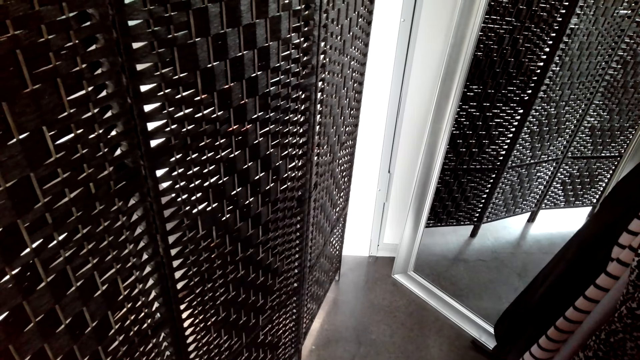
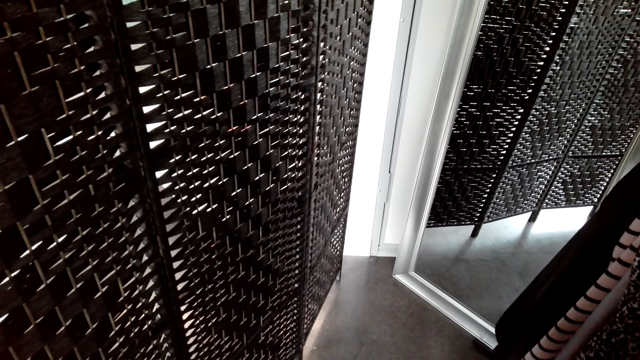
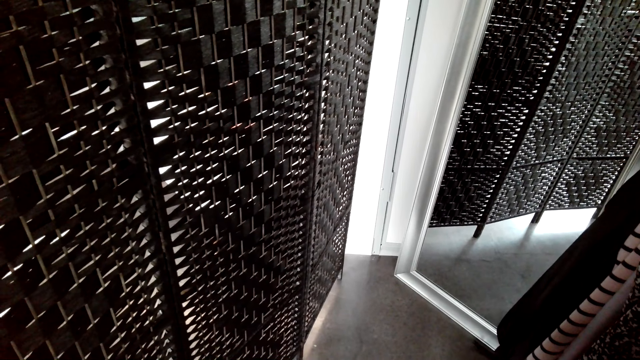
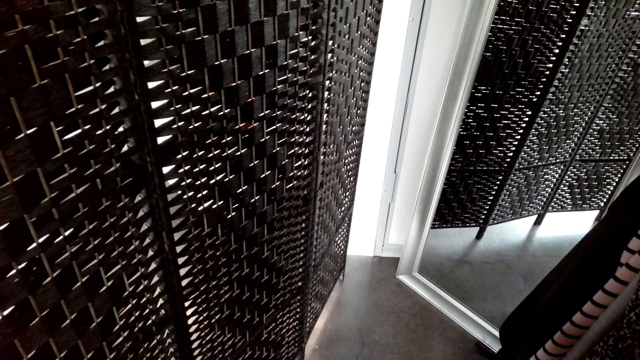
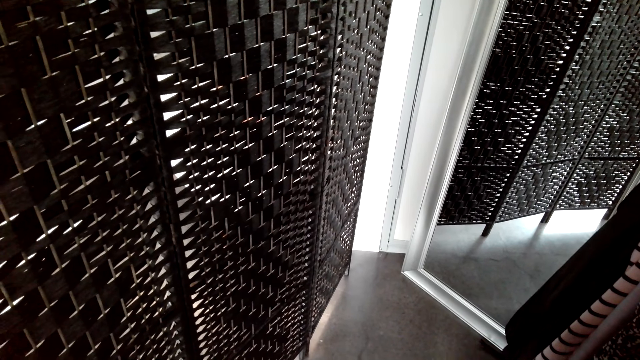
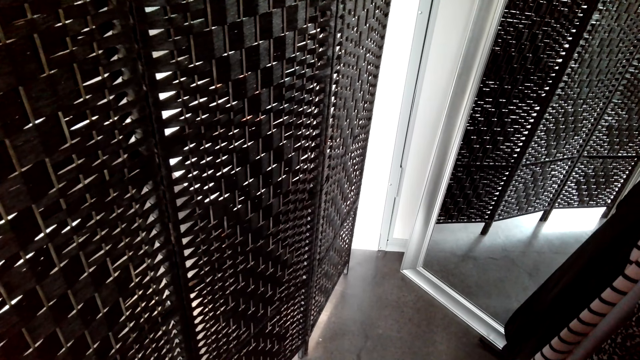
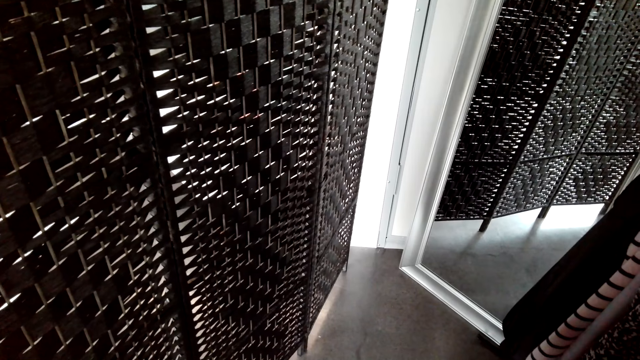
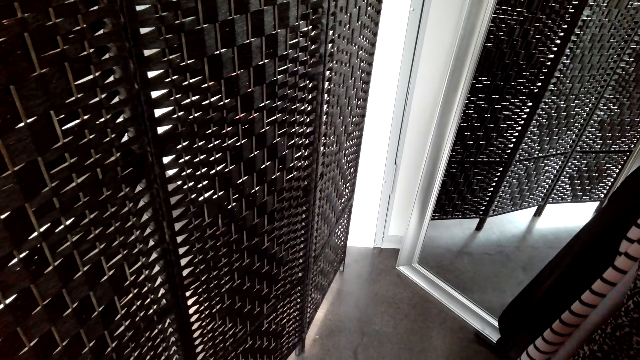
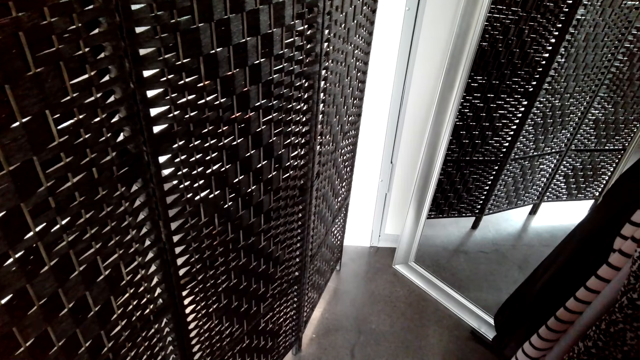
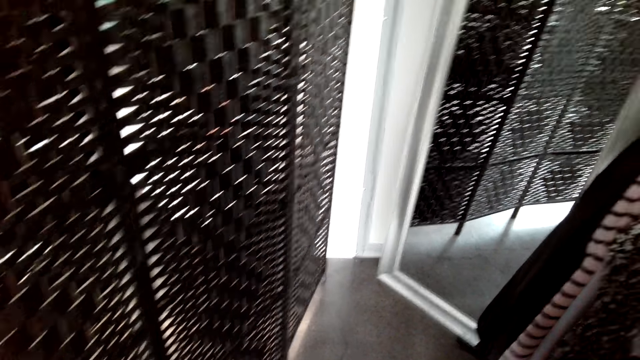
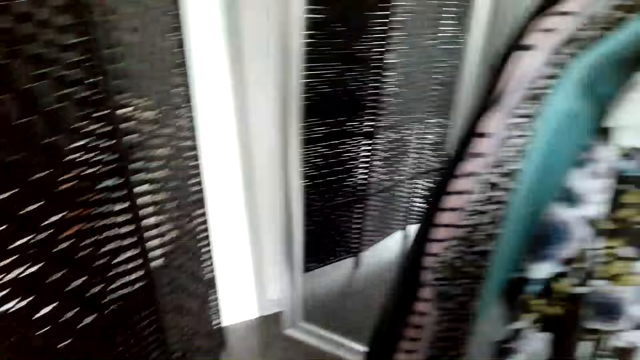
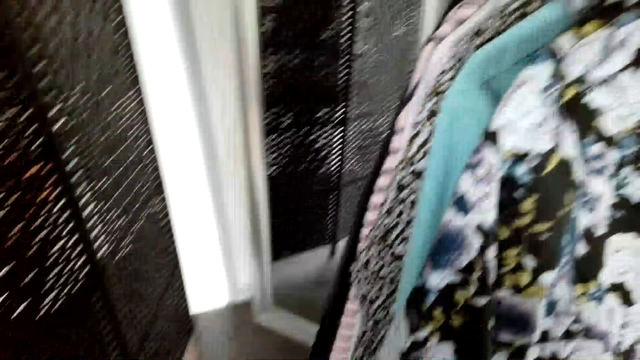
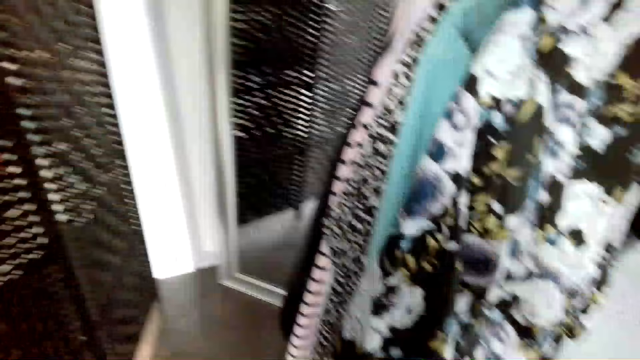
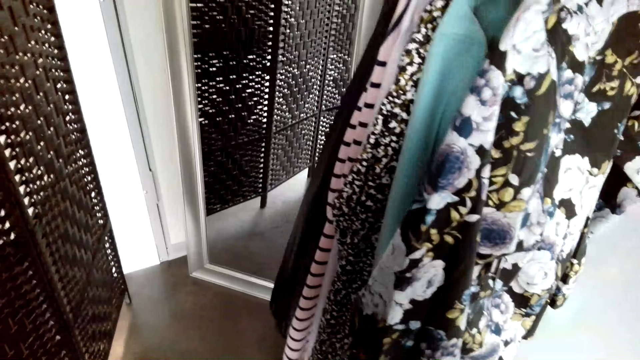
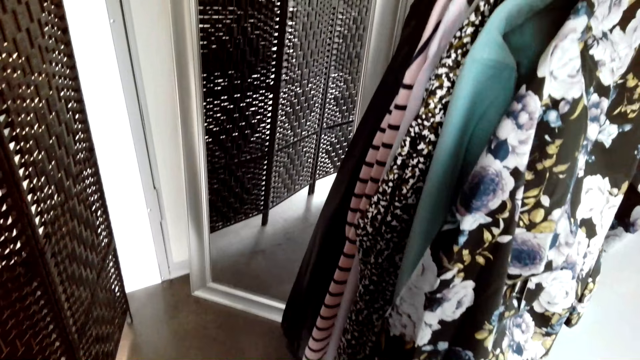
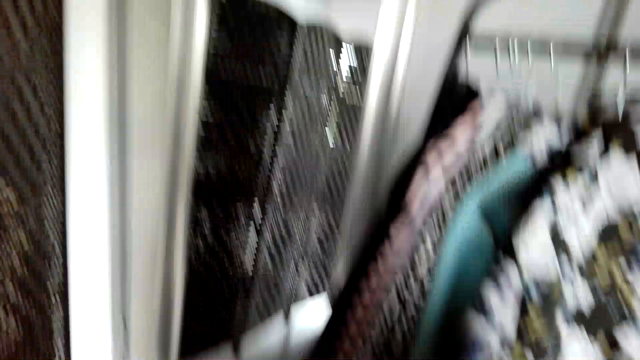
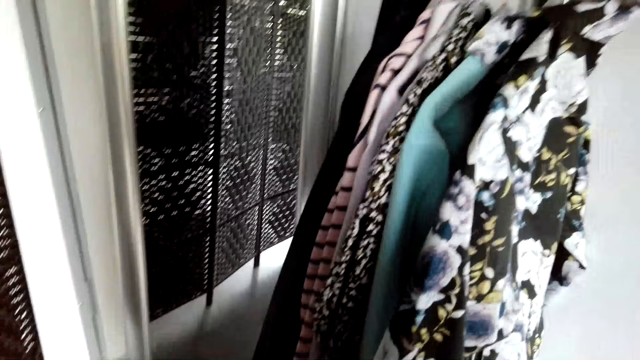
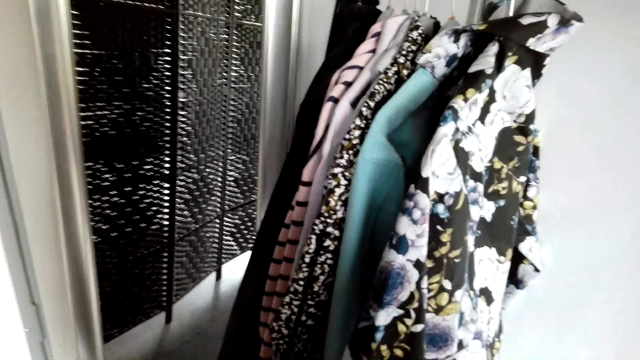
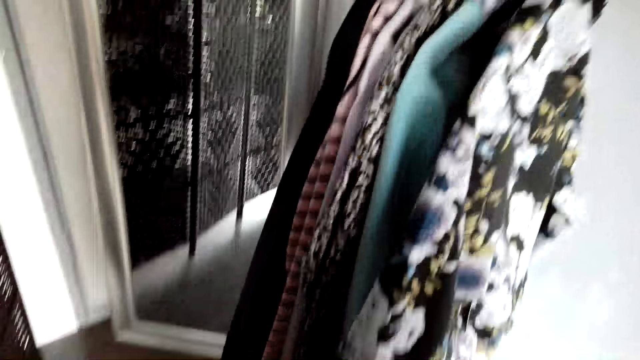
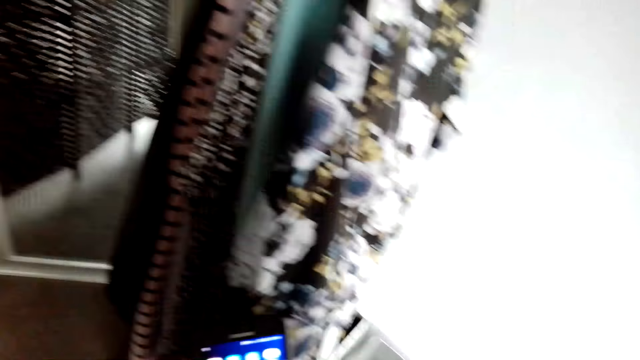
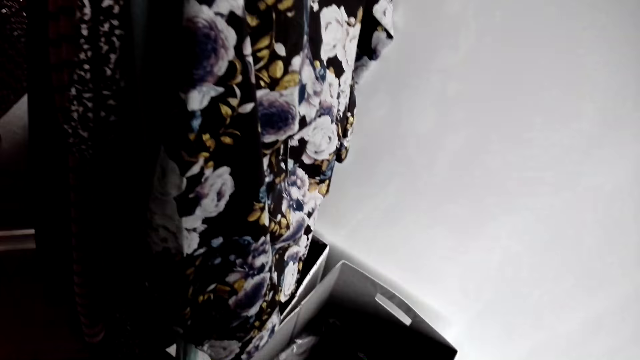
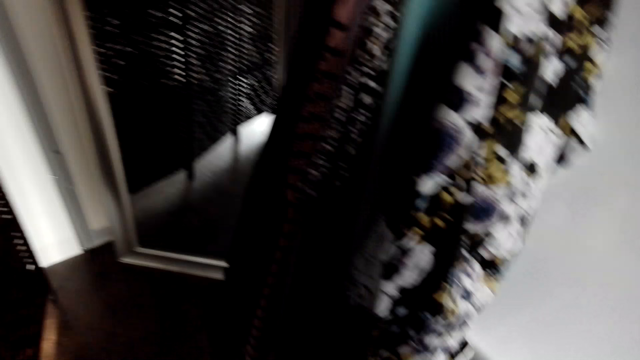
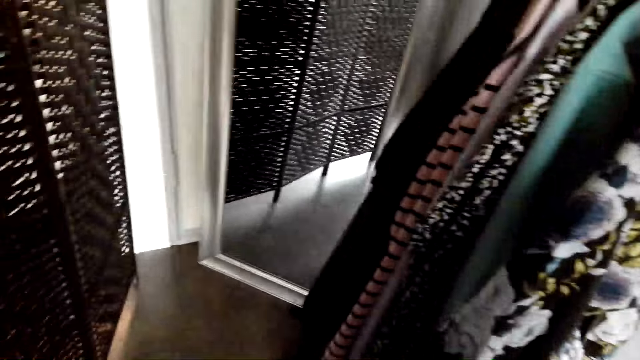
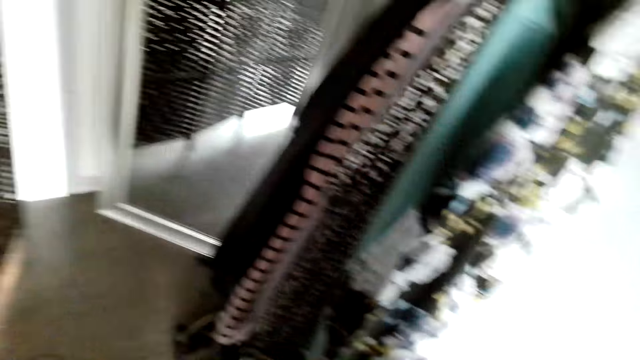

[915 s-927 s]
The camera wearer turns towards the clothes. They dialogue with a man.

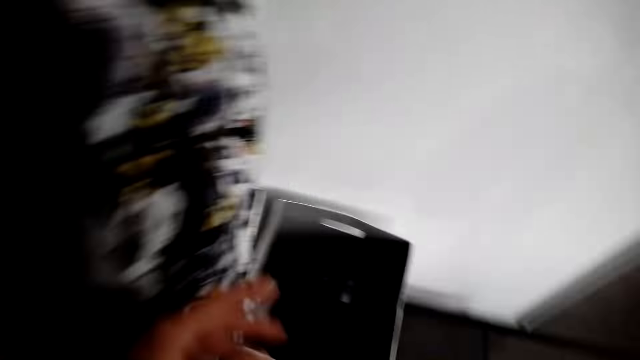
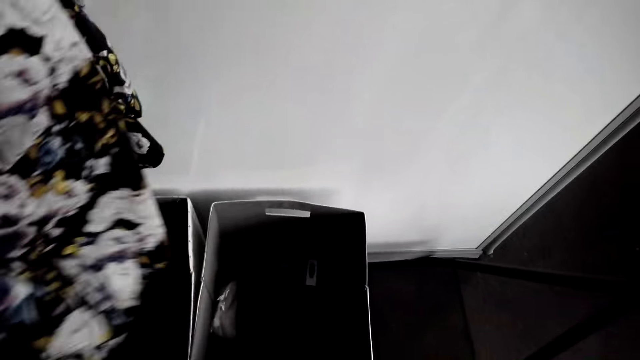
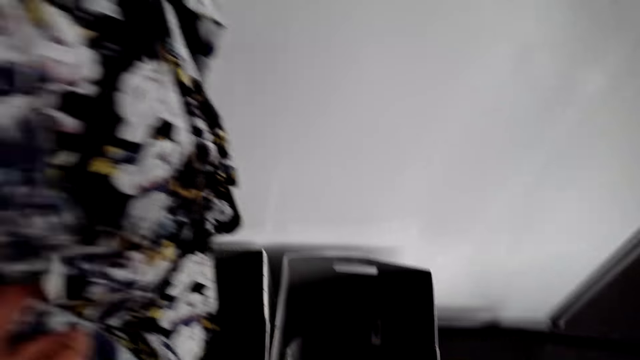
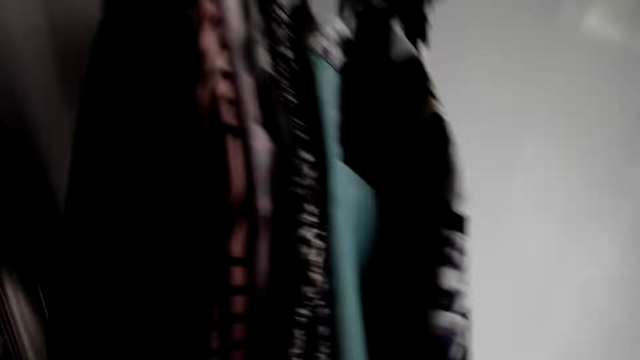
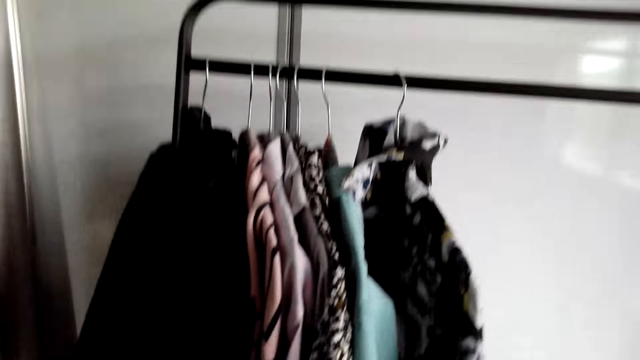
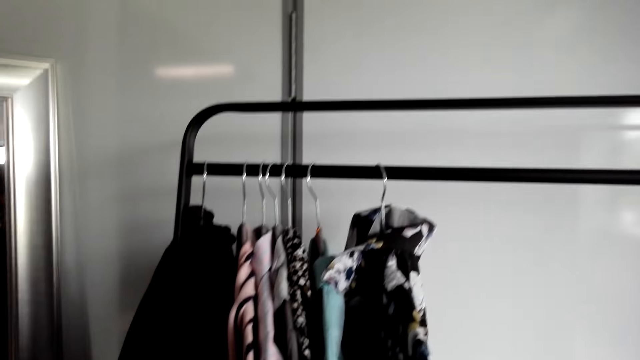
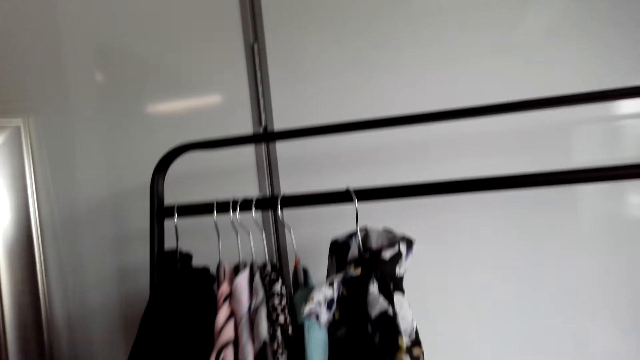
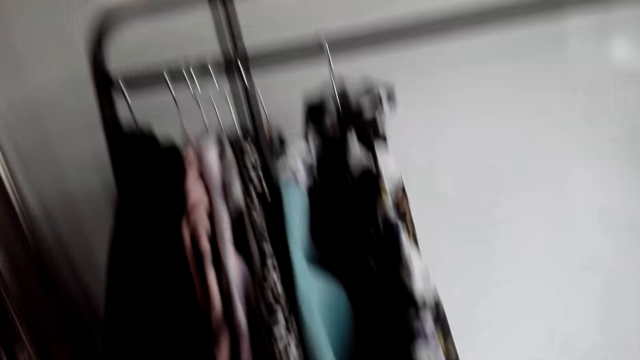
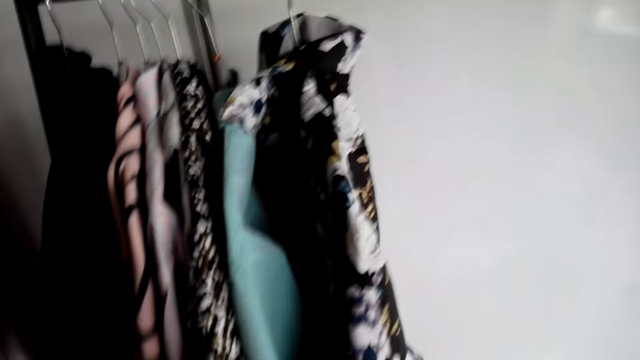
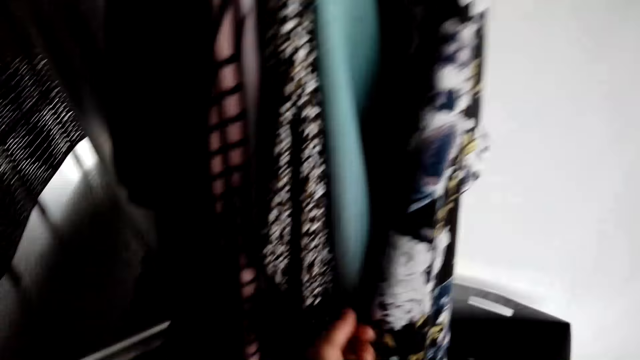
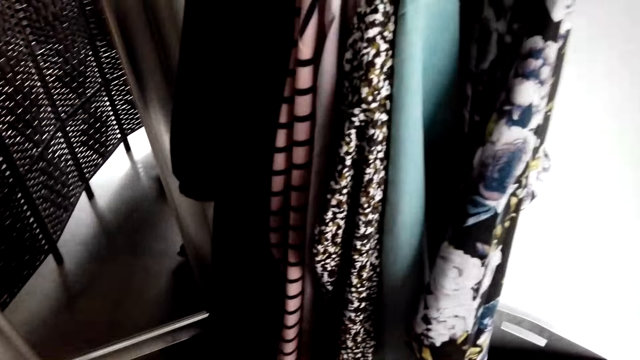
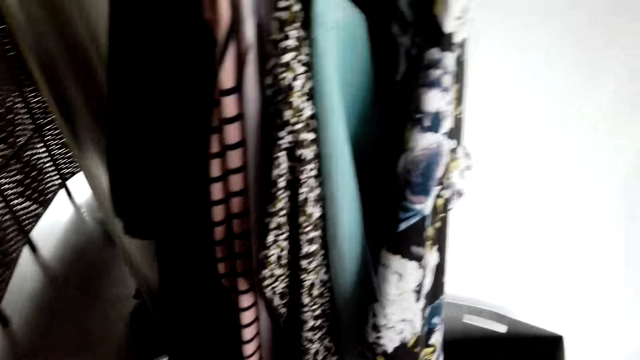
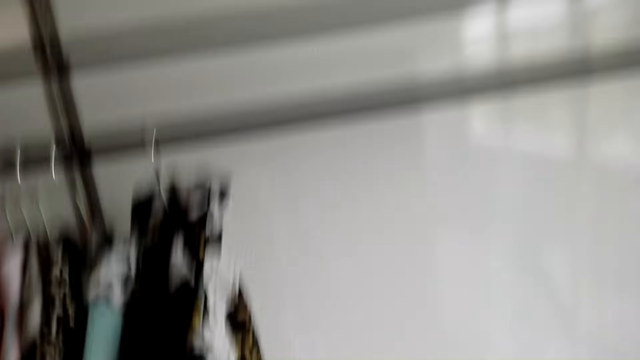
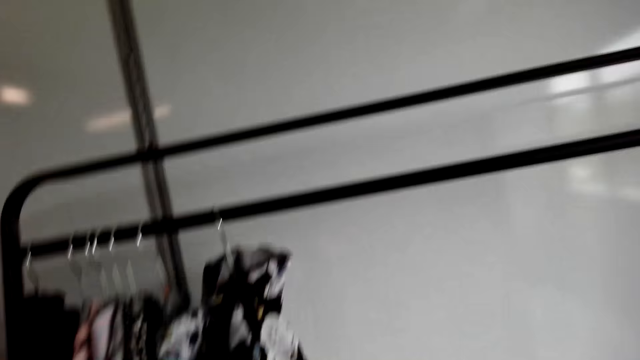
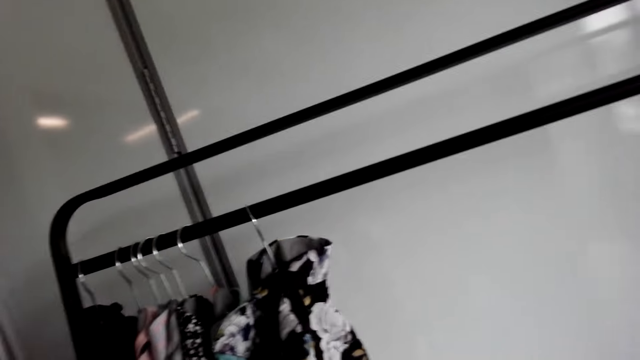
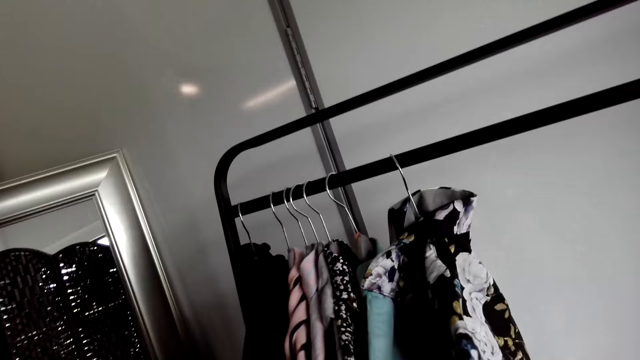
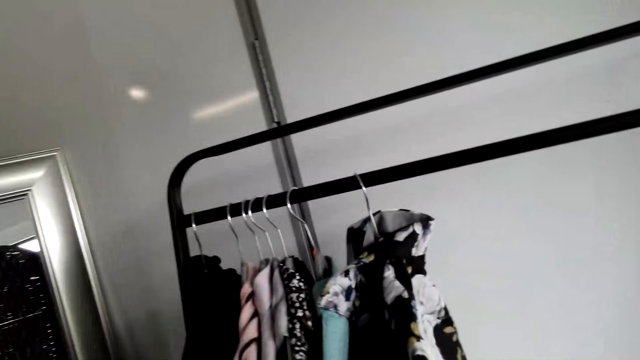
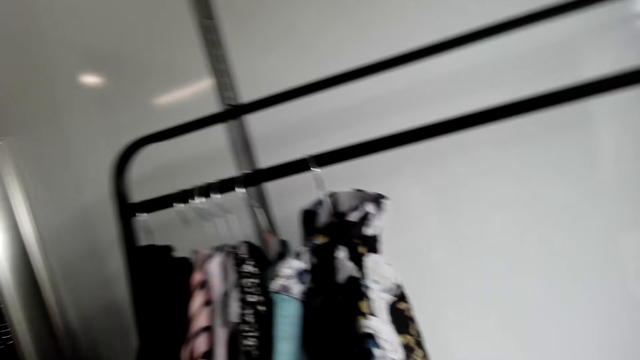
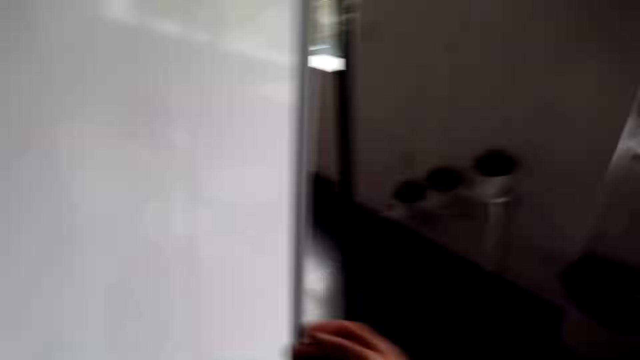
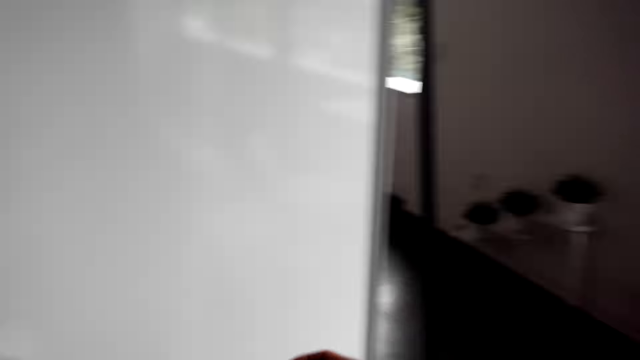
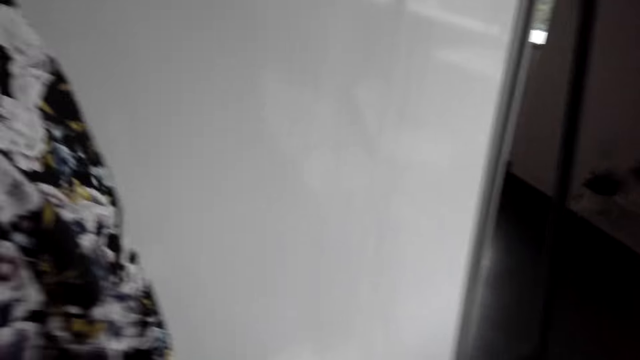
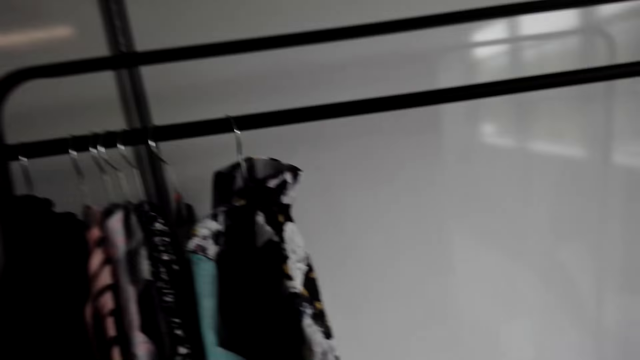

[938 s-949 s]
The camera wearer touches clothes on the stand. They look around. They look at the clothes.
